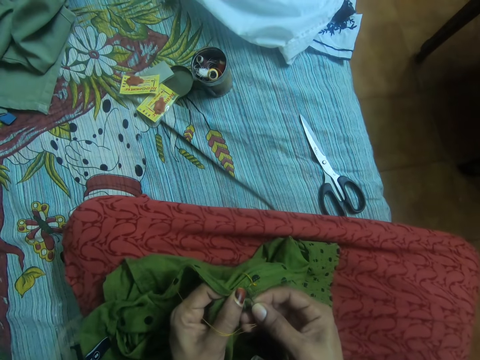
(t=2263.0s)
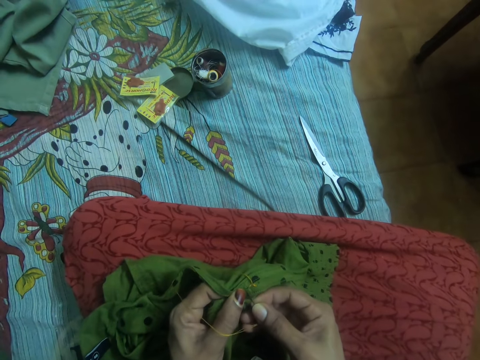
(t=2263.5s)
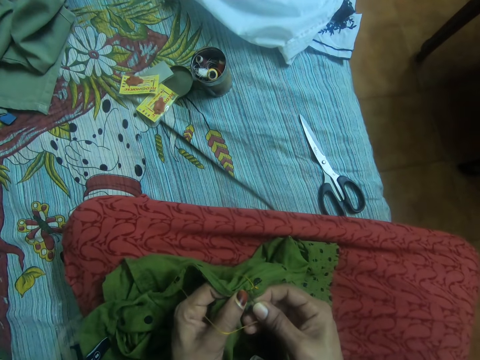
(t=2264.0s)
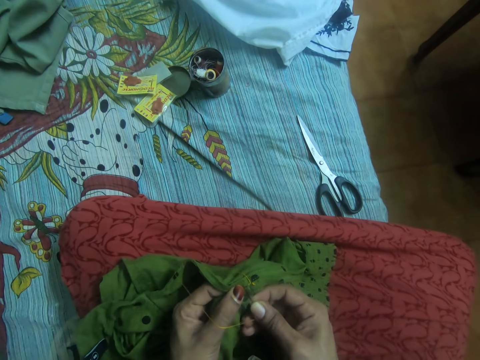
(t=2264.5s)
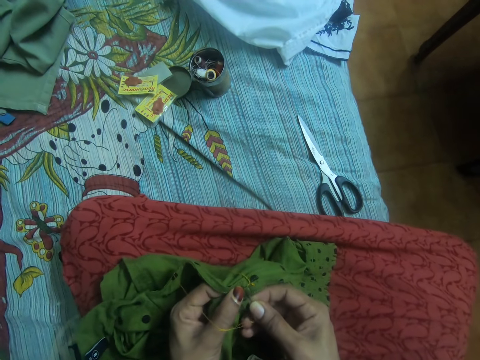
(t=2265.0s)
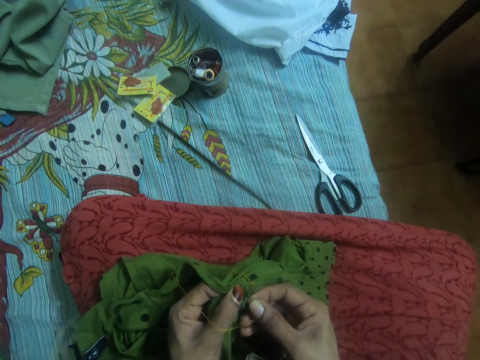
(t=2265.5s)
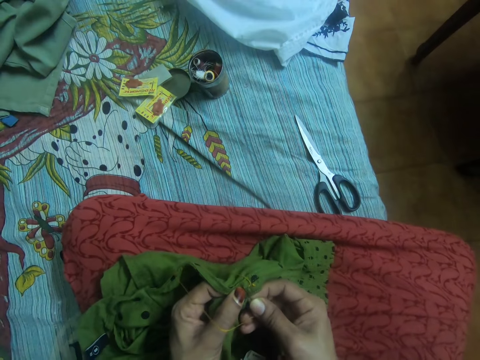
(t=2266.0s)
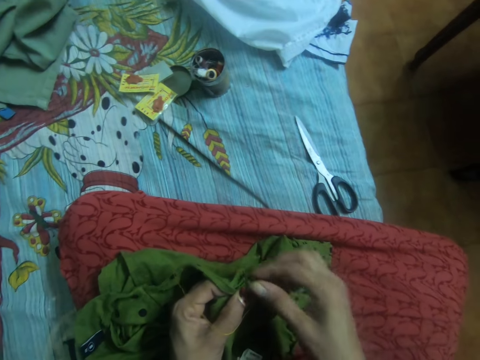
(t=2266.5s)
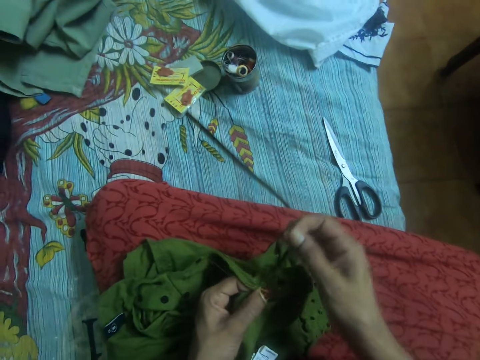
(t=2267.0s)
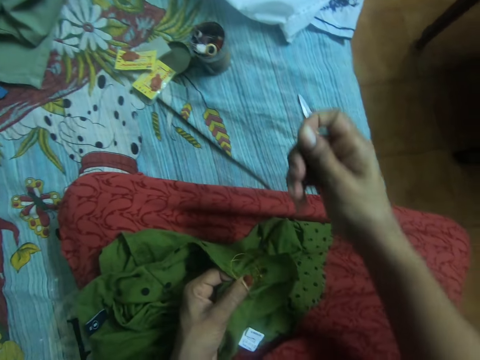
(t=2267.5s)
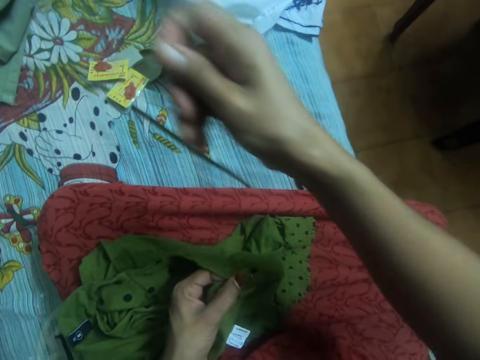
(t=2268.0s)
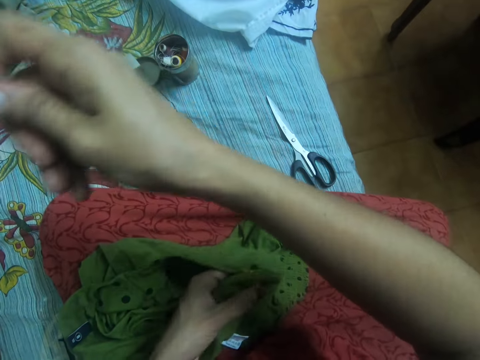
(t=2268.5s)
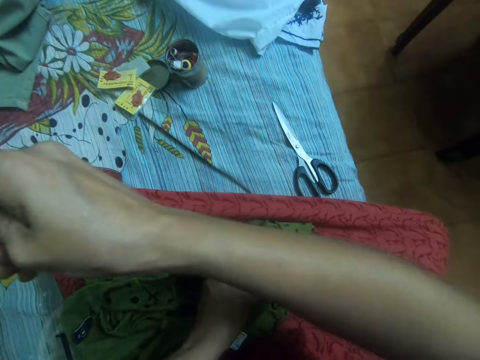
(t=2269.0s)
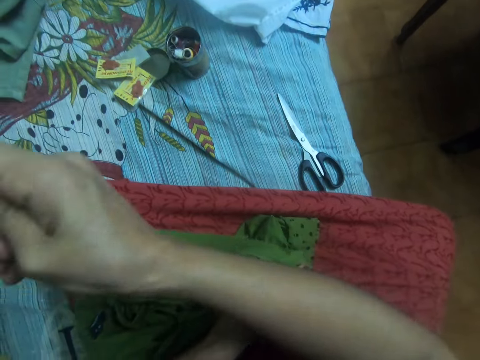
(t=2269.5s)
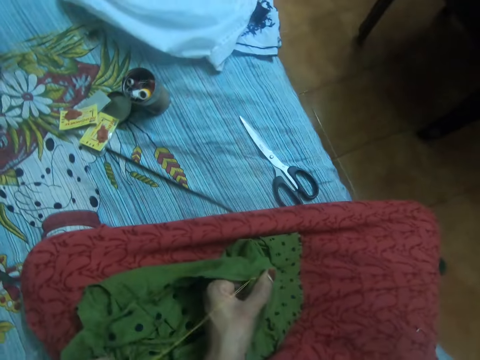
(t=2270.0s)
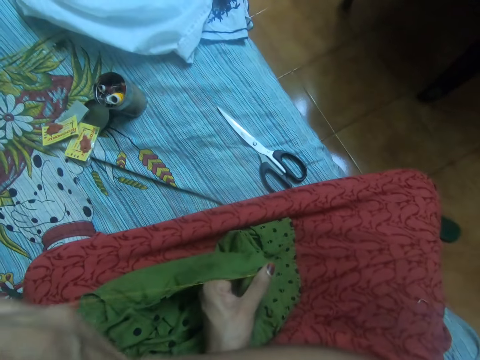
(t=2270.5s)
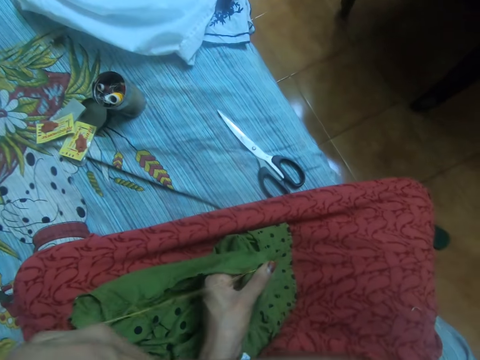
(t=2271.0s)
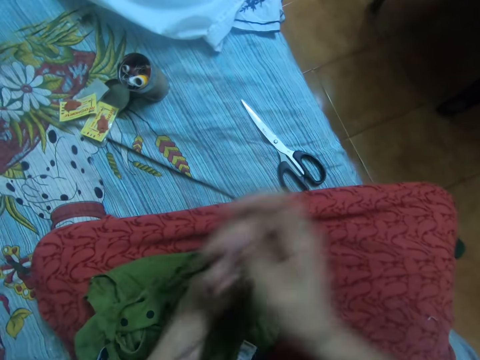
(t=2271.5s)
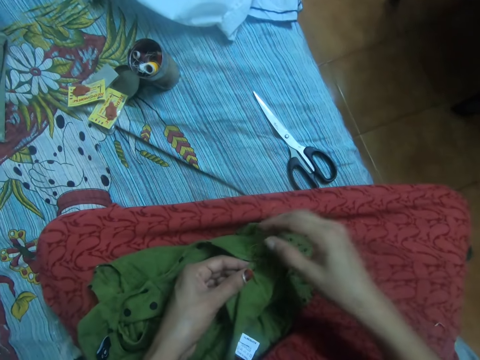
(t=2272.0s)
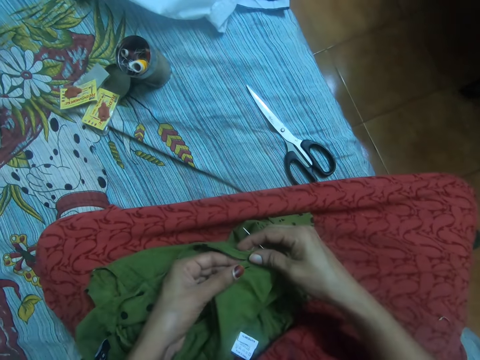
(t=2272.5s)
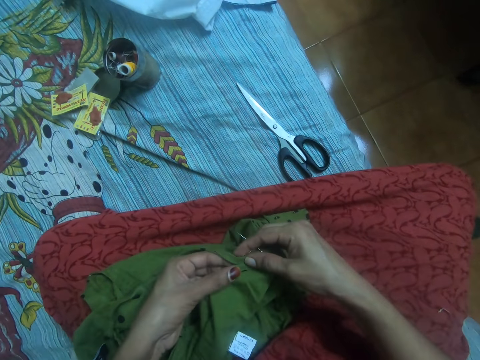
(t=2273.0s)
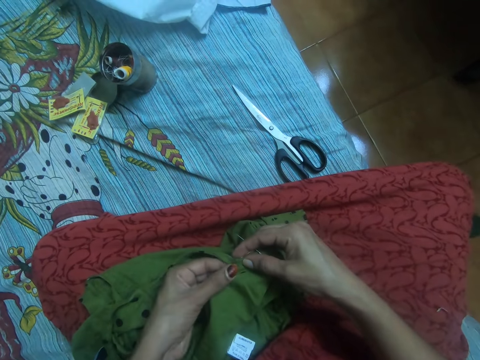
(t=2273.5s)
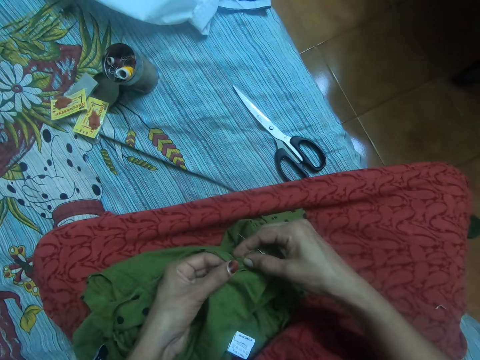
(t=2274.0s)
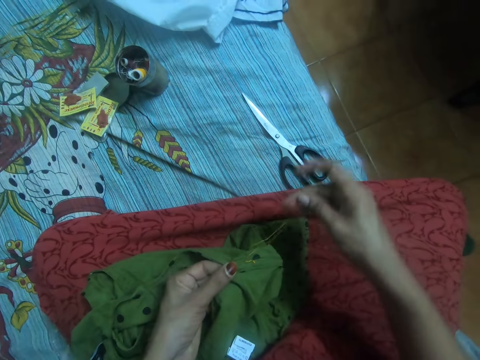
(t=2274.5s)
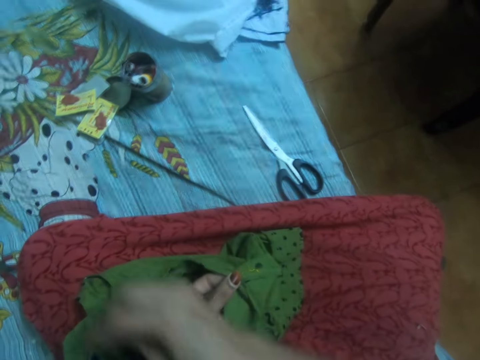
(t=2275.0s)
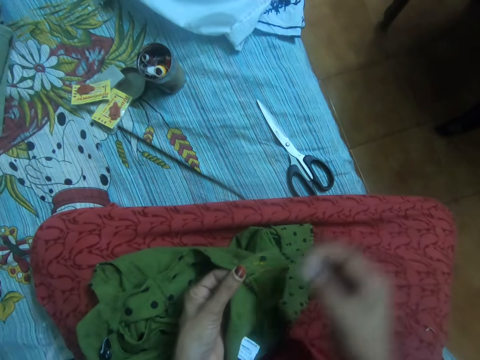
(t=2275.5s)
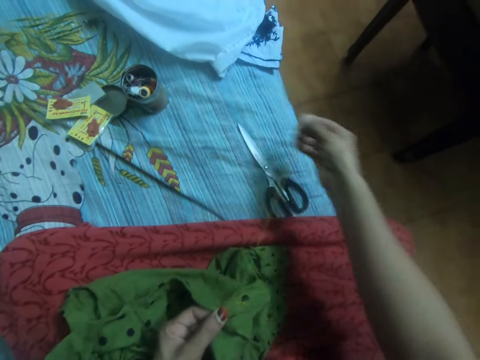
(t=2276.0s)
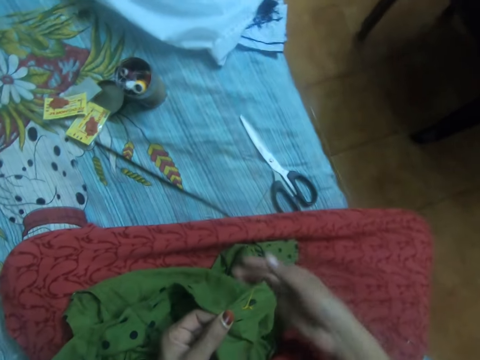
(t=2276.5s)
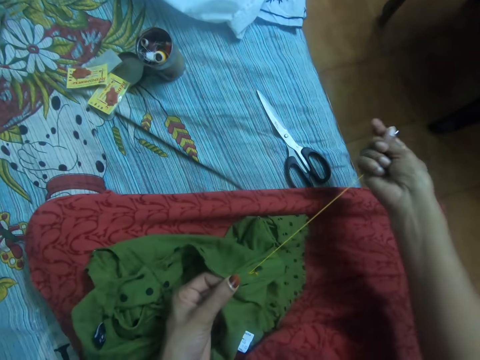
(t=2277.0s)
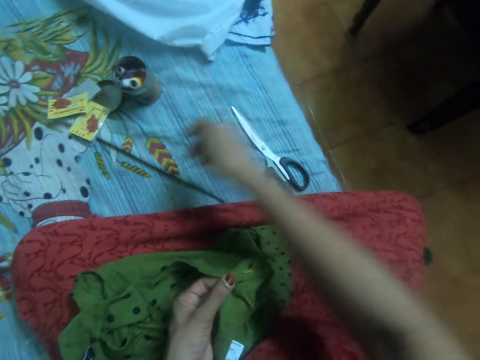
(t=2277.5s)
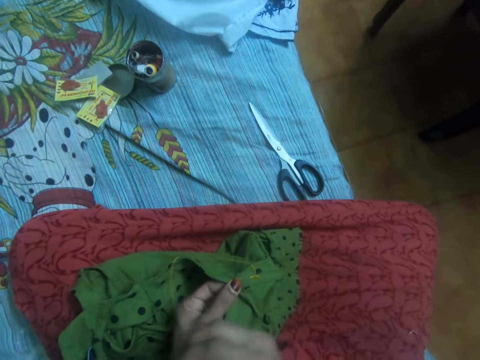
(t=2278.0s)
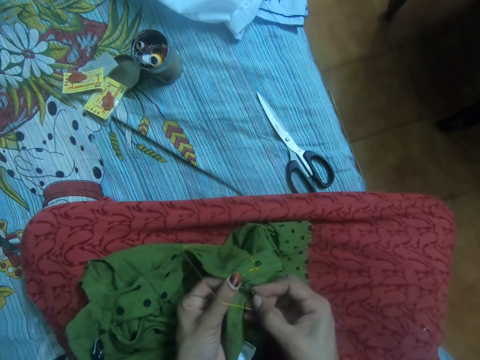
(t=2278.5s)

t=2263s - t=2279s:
The camera wearer sews a cloth with a needle. She pulls out the needle with her right hand from the other side of the cloth. She adjusts the cloth. She puts two sides of the cloth together. She drops the needle on the bed. She straightens the thread with her right hand. She pulls the thread with a hand.

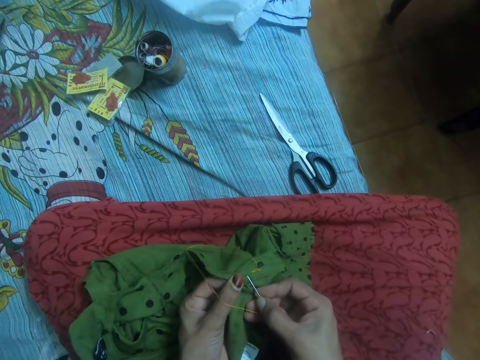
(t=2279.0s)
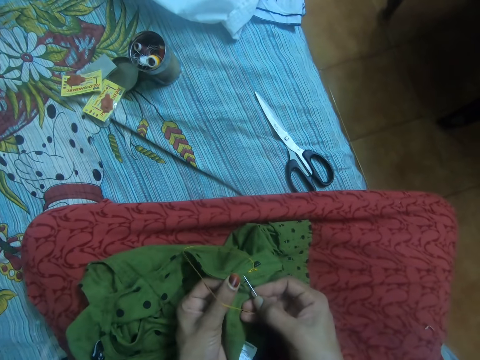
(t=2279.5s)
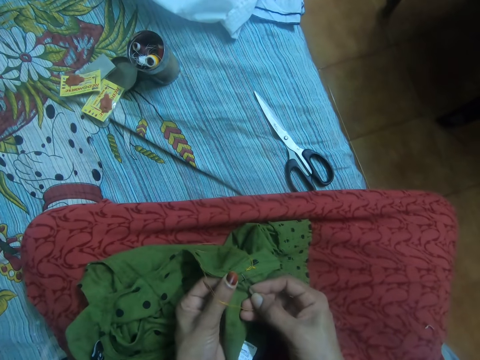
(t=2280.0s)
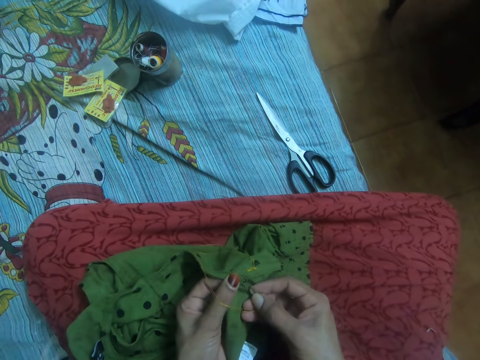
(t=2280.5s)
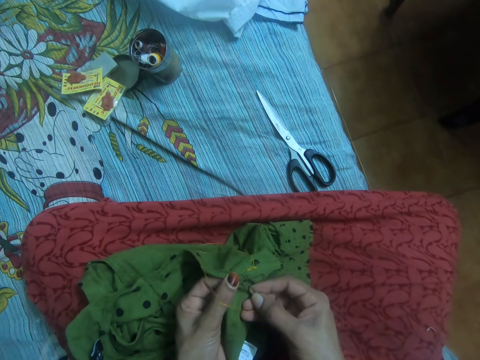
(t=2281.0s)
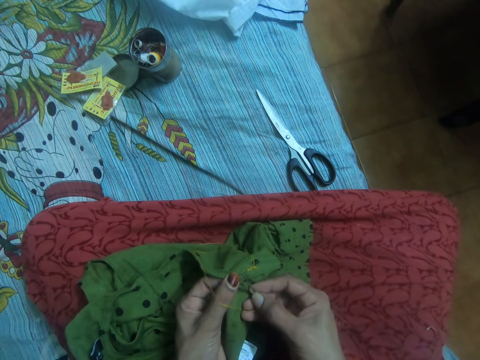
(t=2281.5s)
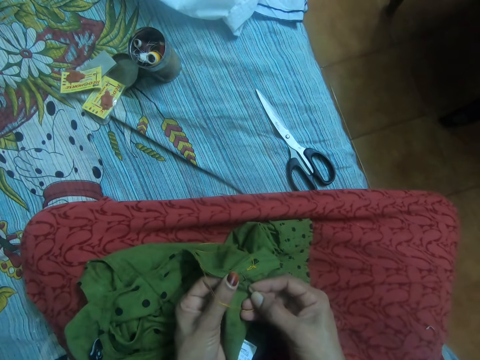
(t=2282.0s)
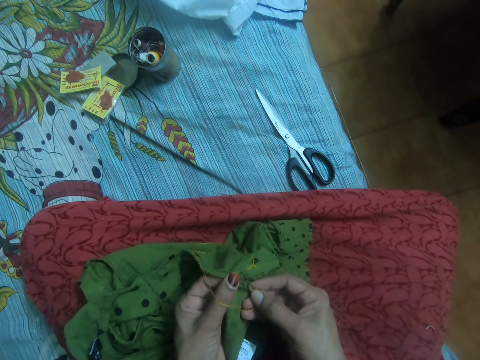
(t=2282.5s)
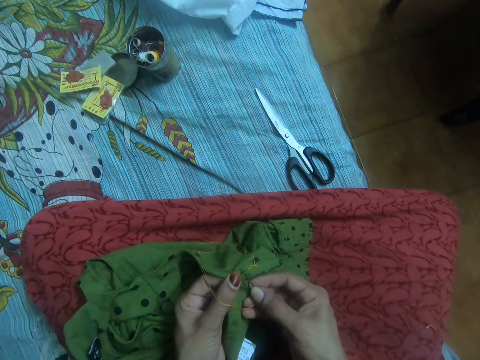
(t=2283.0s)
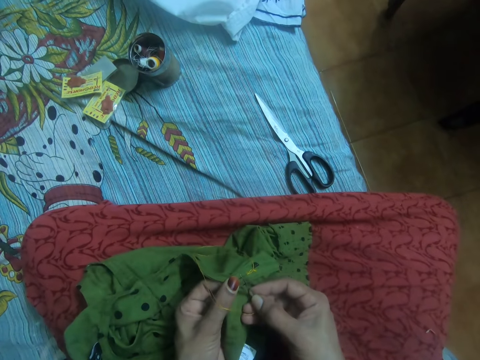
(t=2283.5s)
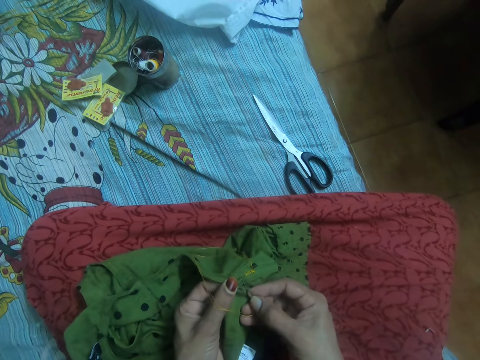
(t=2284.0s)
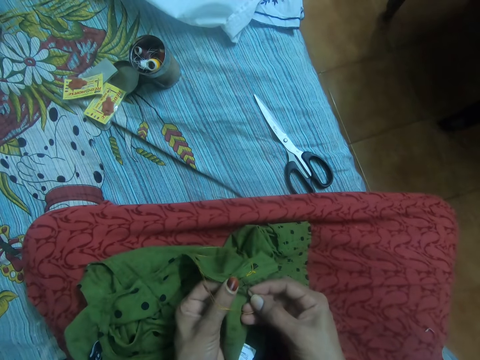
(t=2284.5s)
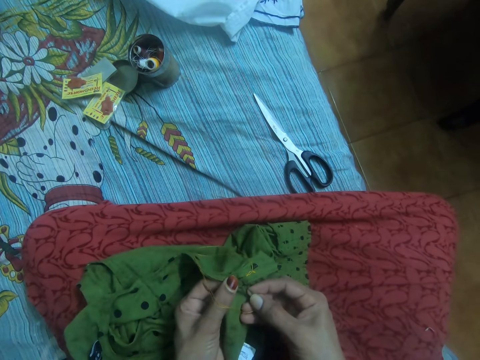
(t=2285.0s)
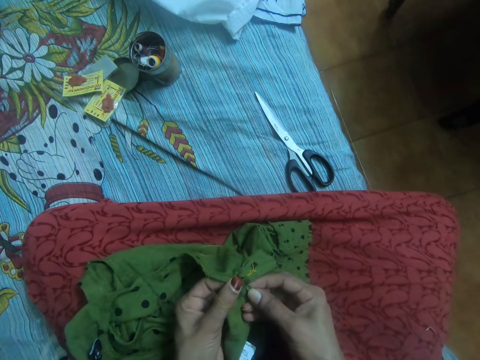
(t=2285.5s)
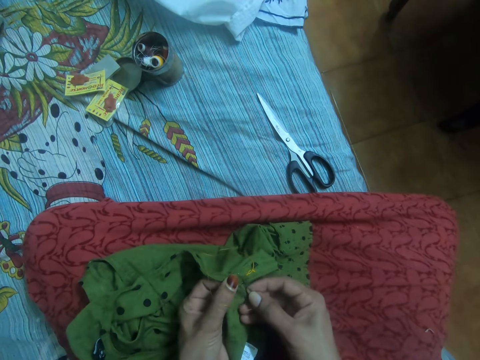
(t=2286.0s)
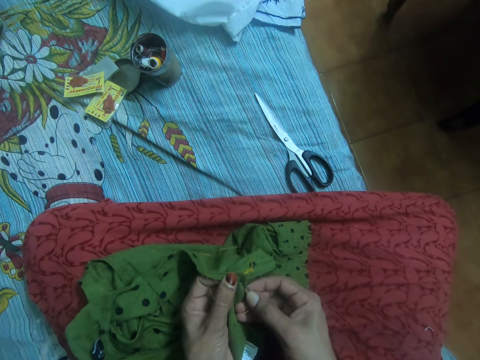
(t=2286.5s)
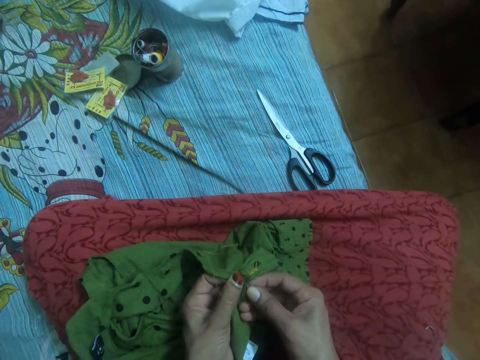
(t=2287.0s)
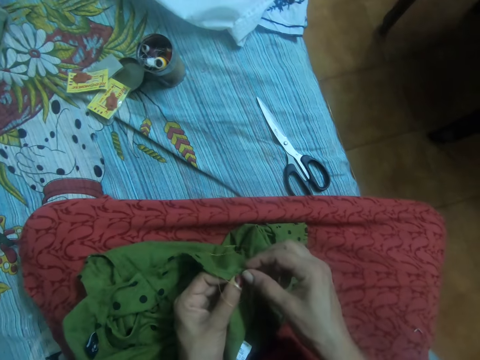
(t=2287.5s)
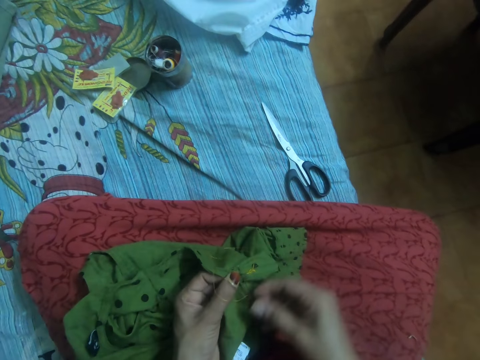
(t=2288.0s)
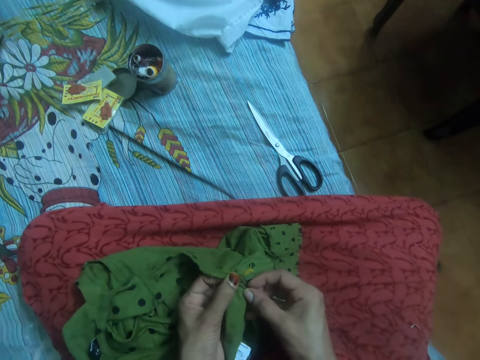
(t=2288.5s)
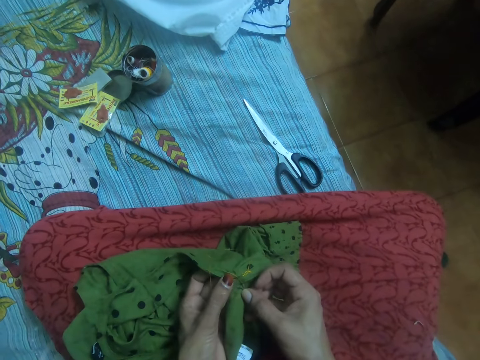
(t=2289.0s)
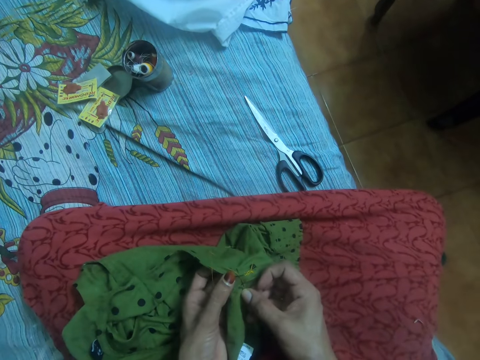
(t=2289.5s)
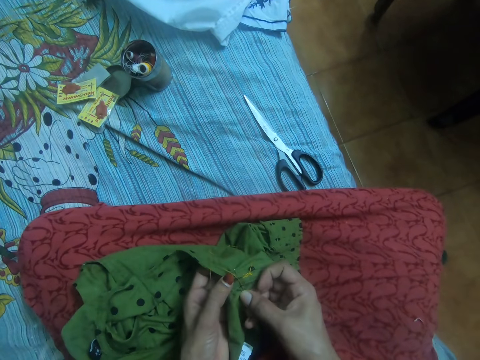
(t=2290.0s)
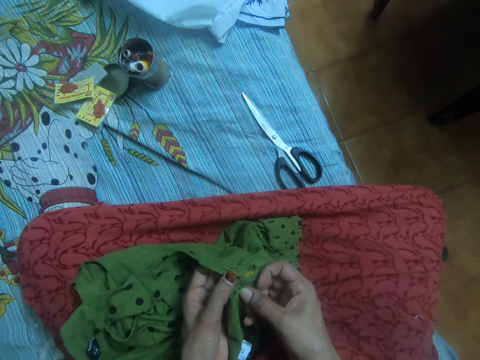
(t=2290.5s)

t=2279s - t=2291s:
The camera wearer inserts the needle in her right hand in the cloth. She sews the cloth with the needle. She adjusts the needle in the cloth.
